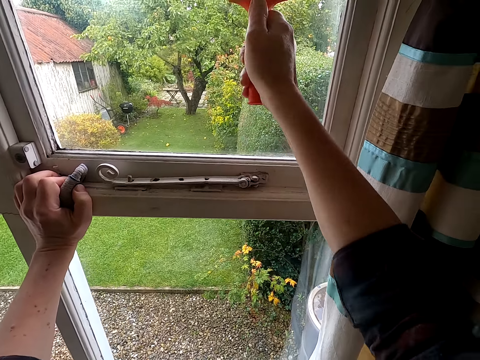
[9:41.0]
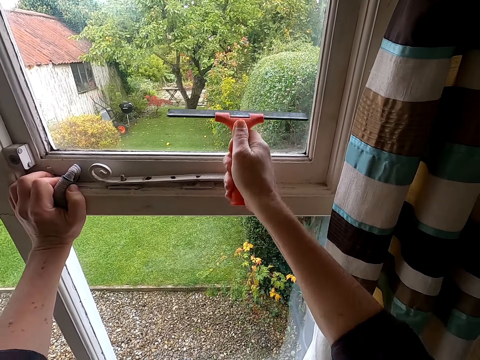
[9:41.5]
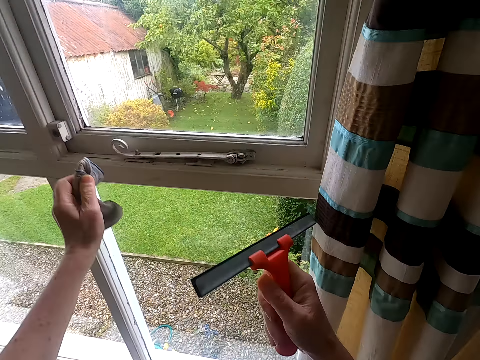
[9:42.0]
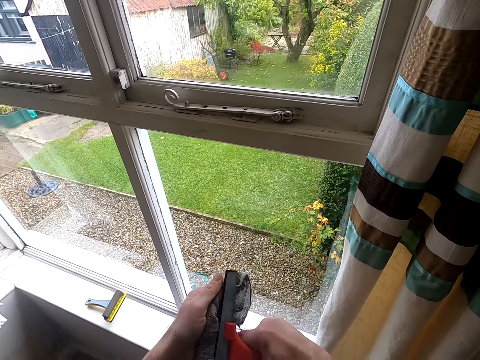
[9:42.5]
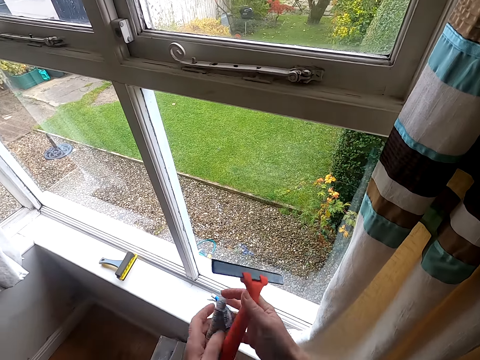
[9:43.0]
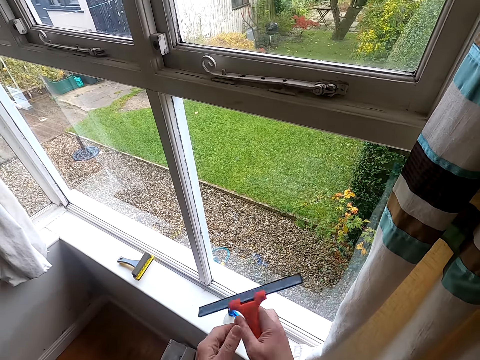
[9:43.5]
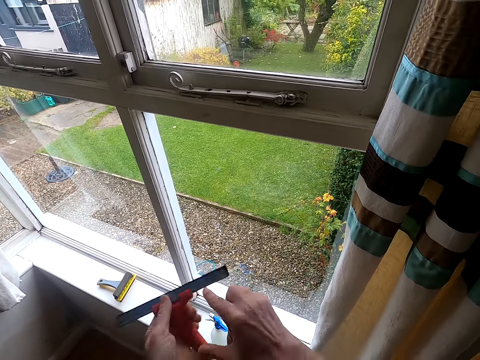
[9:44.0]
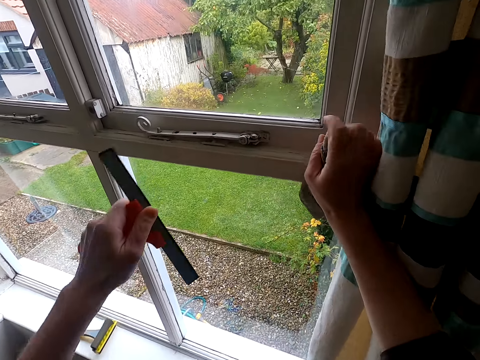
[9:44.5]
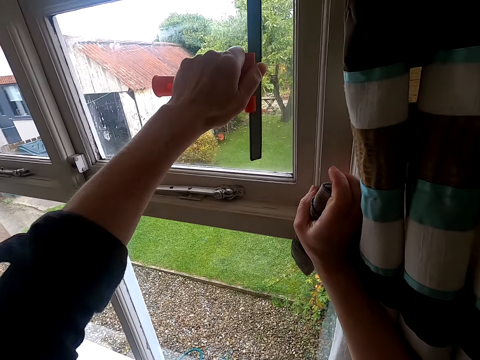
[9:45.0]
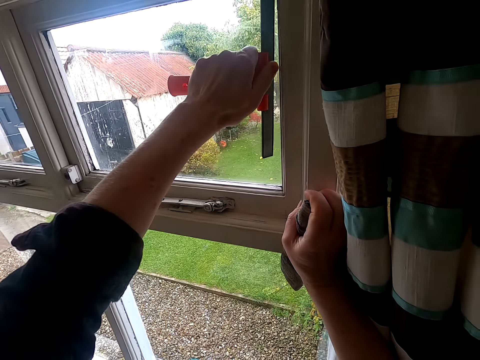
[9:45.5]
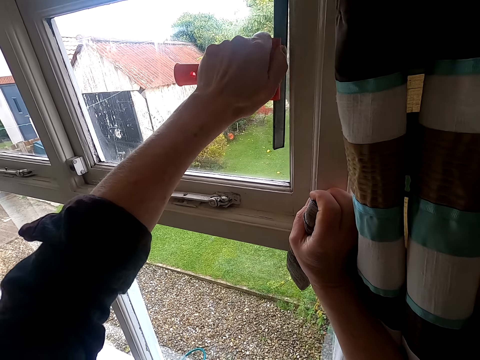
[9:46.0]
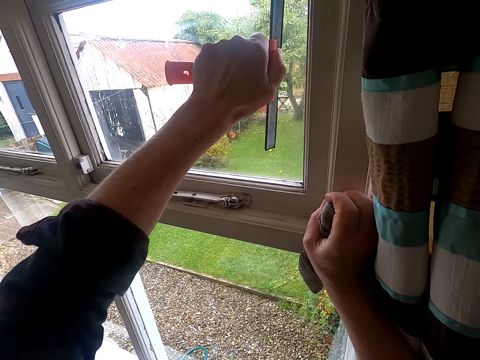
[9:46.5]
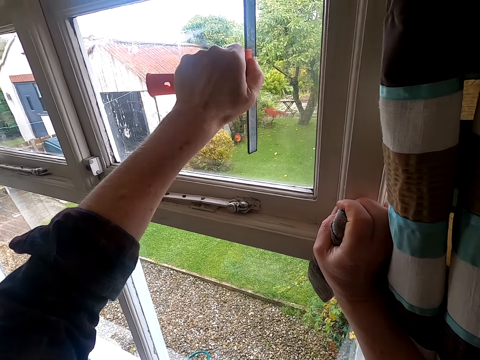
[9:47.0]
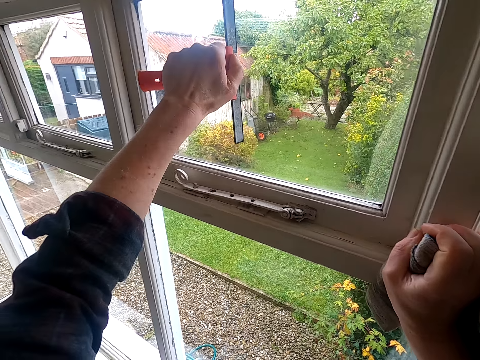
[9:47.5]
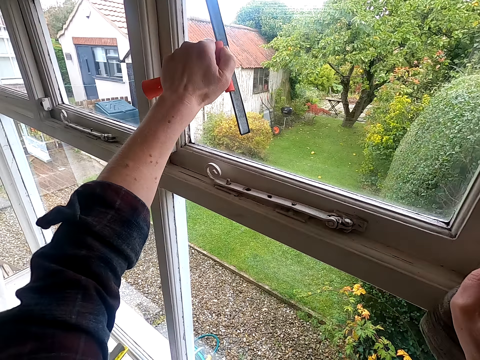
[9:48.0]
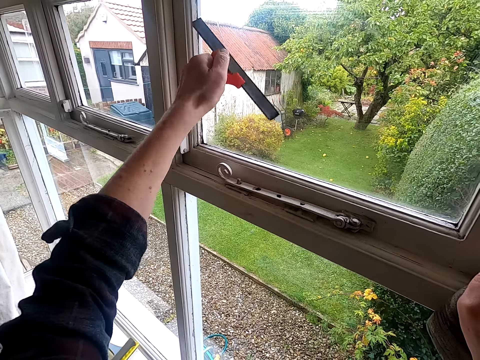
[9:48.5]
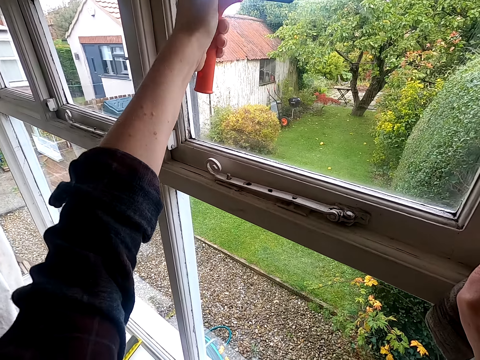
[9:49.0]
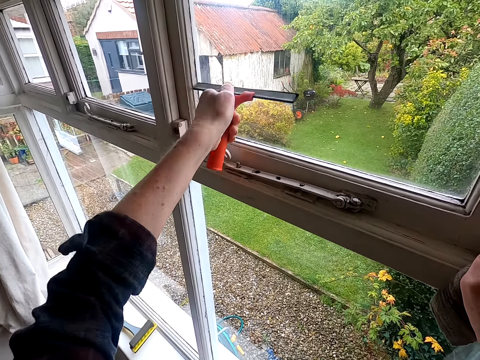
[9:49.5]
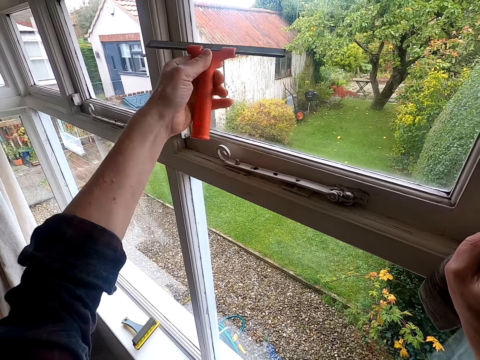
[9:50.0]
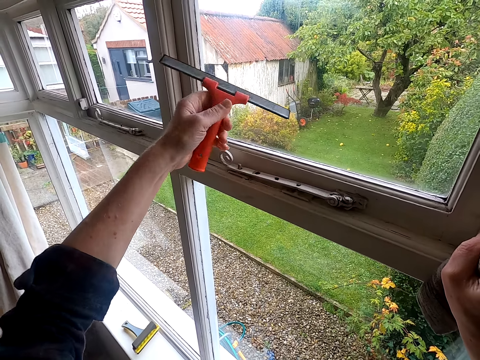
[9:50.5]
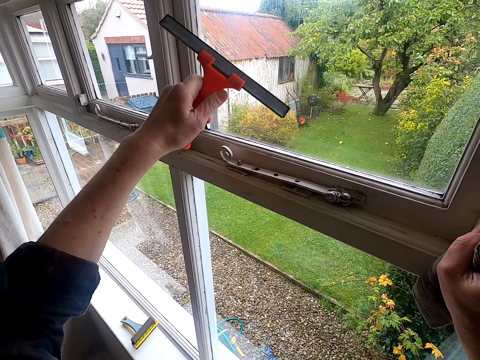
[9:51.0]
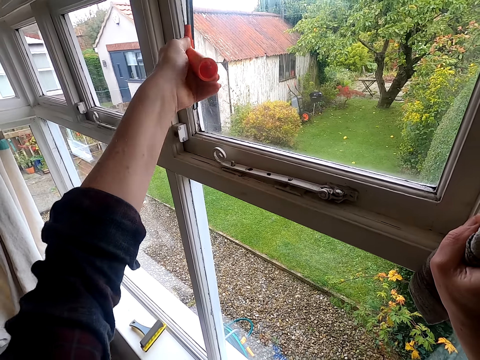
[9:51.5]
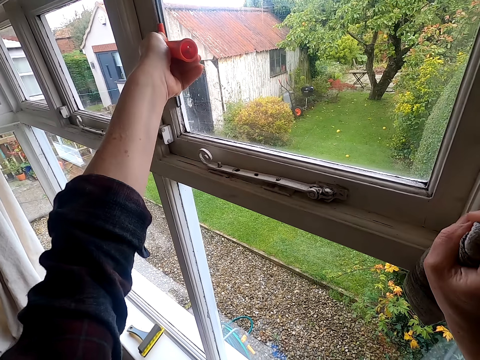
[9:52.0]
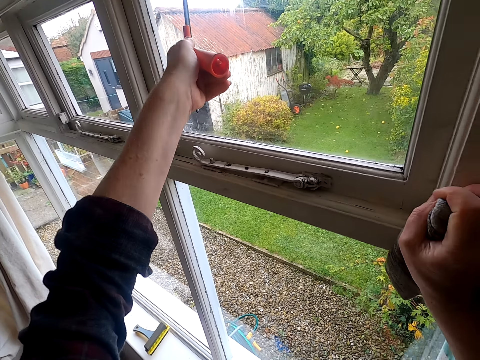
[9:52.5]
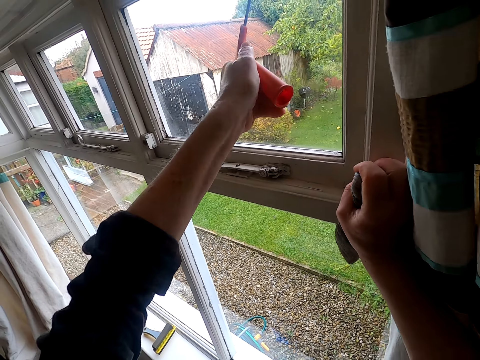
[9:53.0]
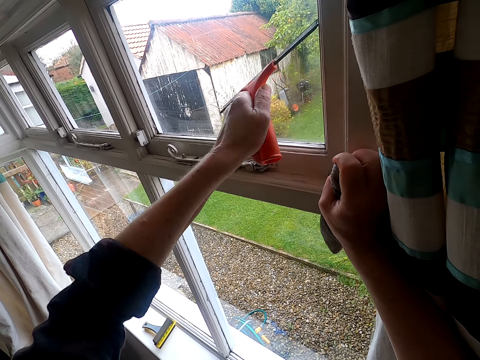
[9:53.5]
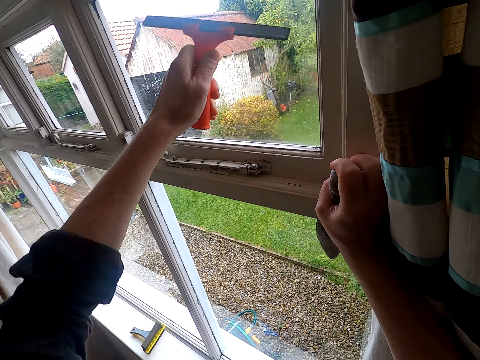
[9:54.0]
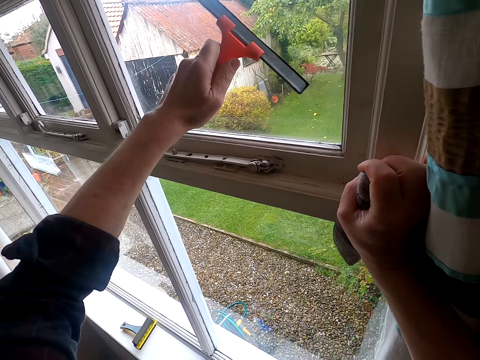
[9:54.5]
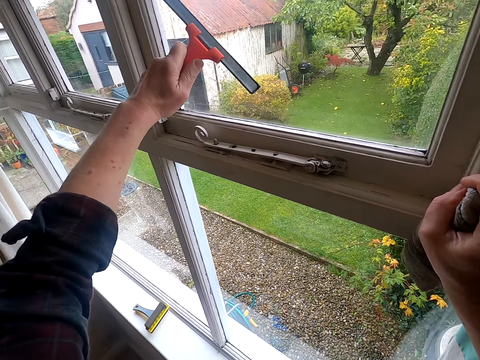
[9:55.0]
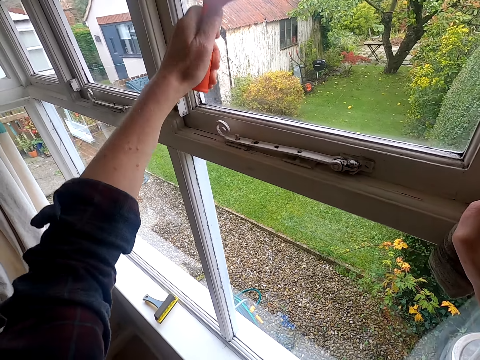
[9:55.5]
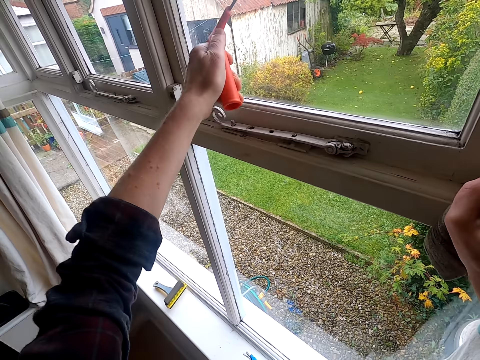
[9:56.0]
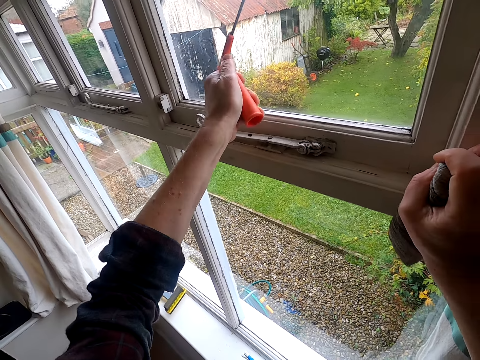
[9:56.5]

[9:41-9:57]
The camera wearer wipes a squeegee with a kitchen towel. He cleans a window glass with the squeegee. He adjusts the squeegee on his hand. He wipes the squeegee with the kitchen towel.

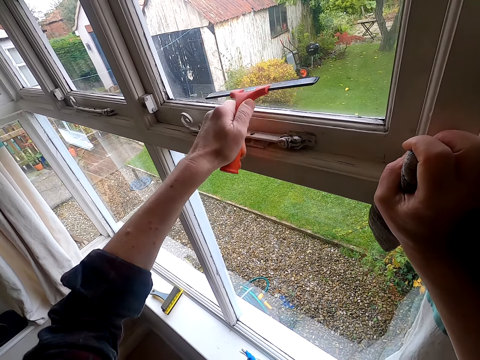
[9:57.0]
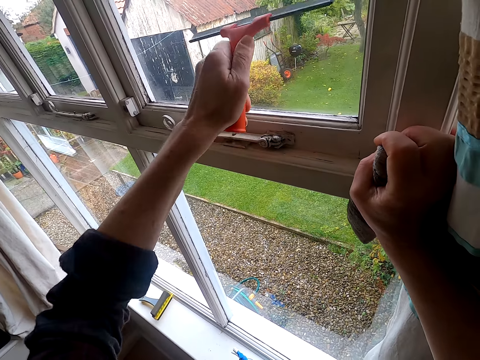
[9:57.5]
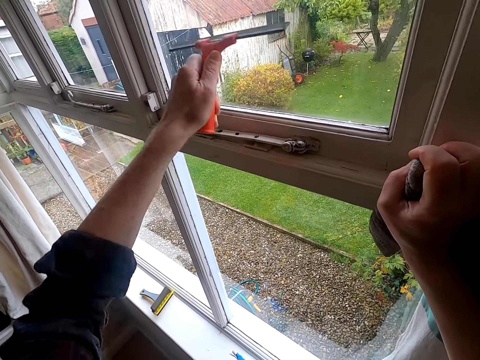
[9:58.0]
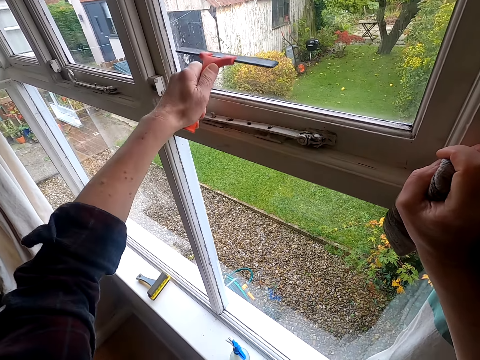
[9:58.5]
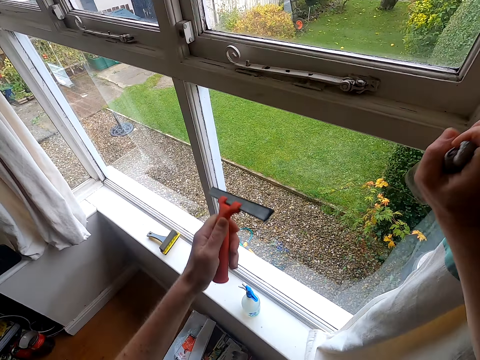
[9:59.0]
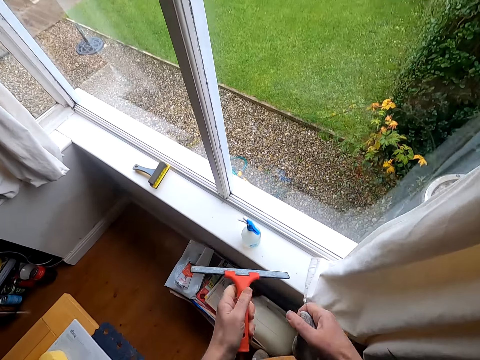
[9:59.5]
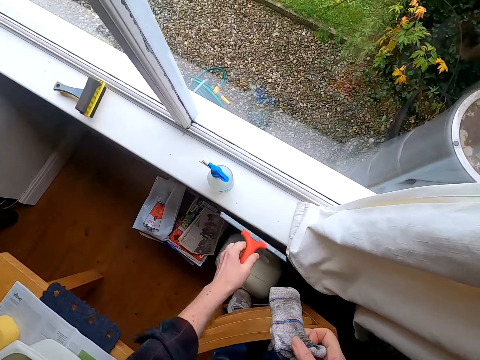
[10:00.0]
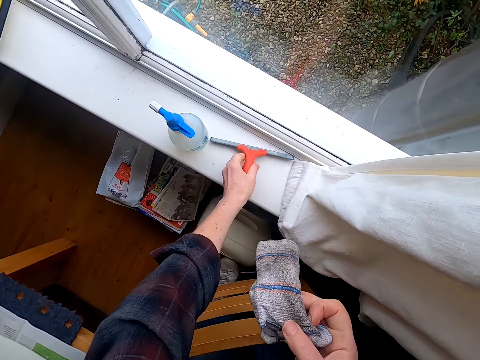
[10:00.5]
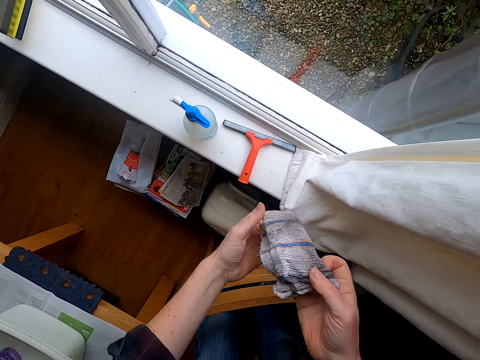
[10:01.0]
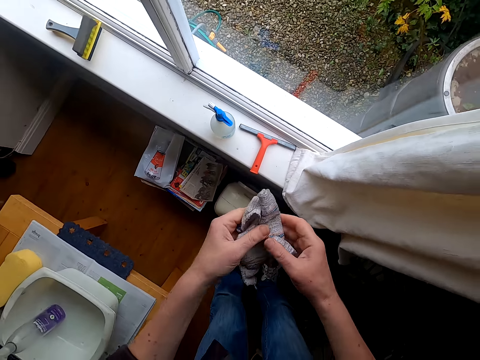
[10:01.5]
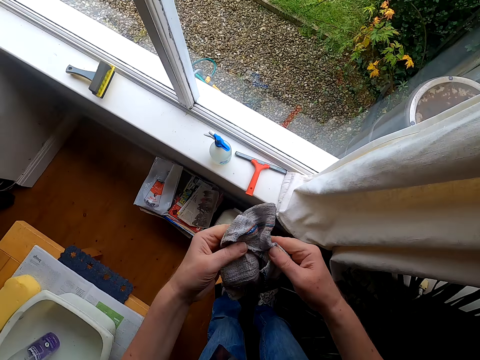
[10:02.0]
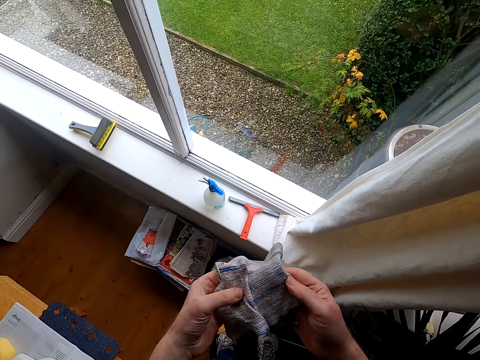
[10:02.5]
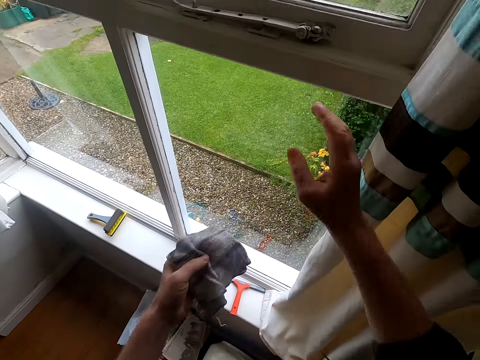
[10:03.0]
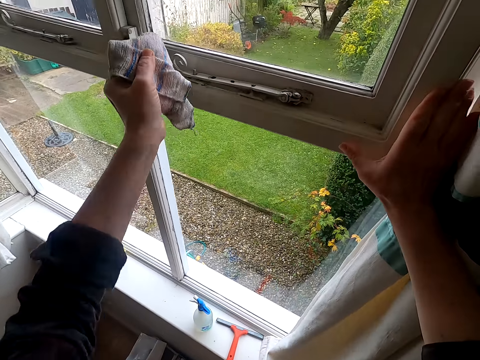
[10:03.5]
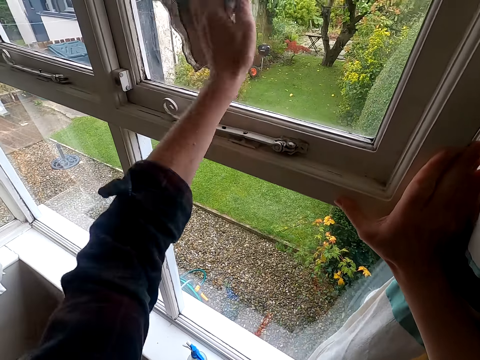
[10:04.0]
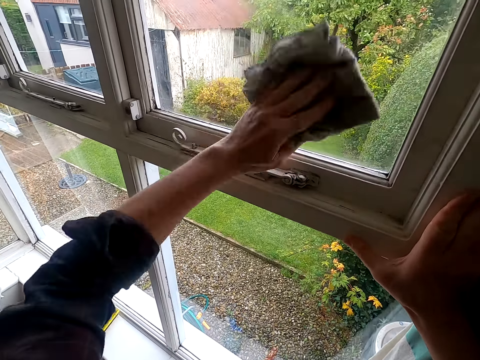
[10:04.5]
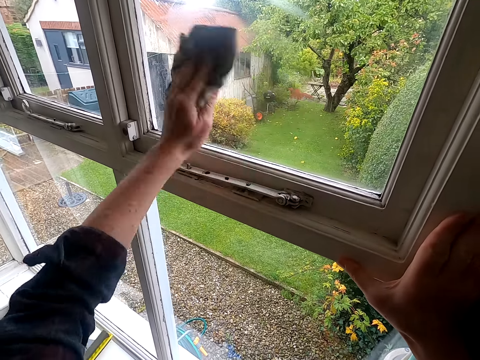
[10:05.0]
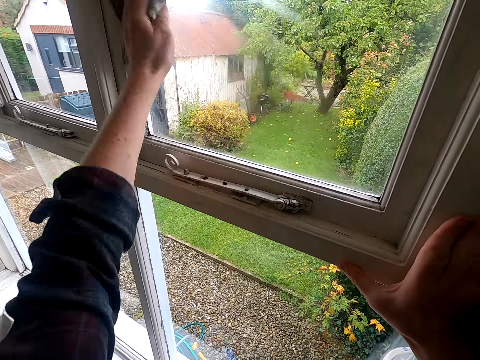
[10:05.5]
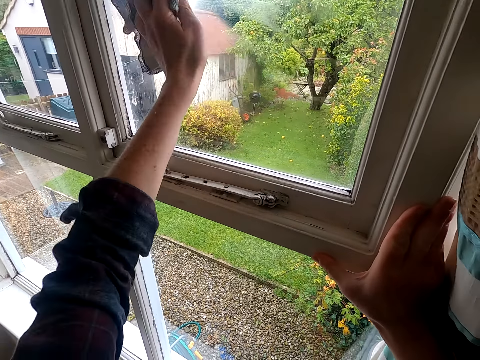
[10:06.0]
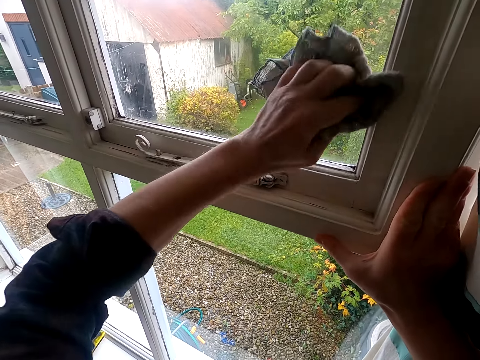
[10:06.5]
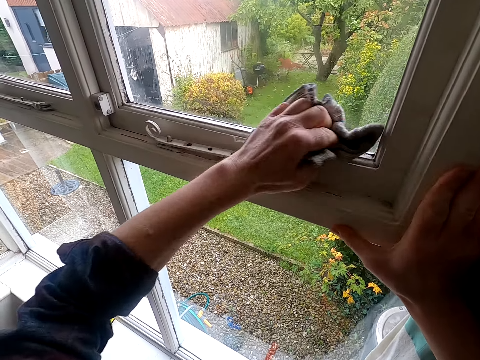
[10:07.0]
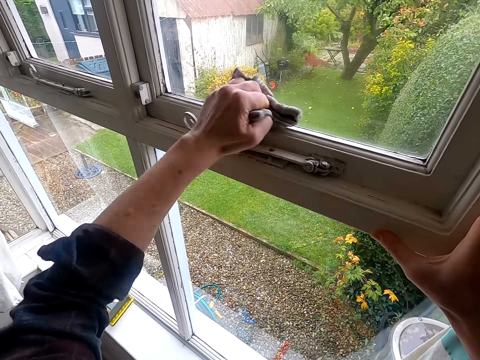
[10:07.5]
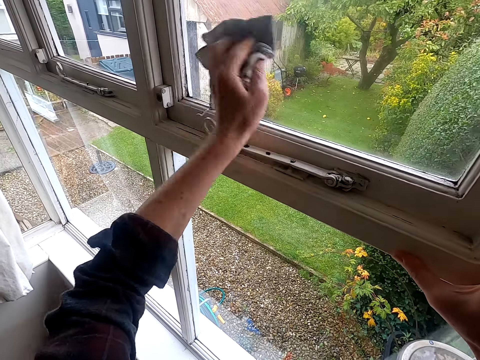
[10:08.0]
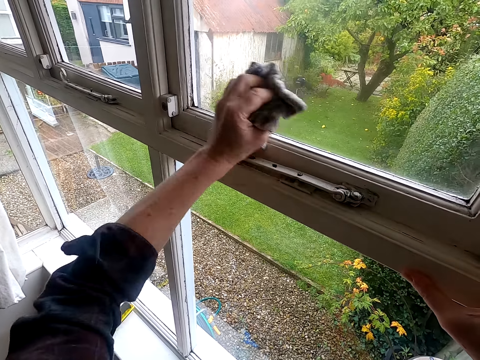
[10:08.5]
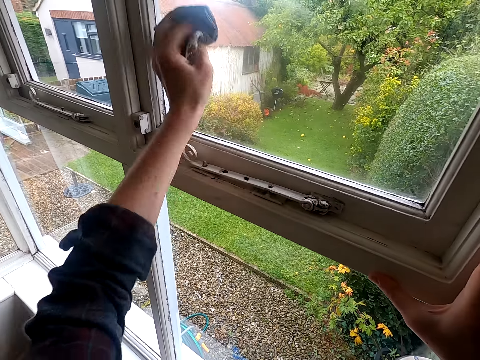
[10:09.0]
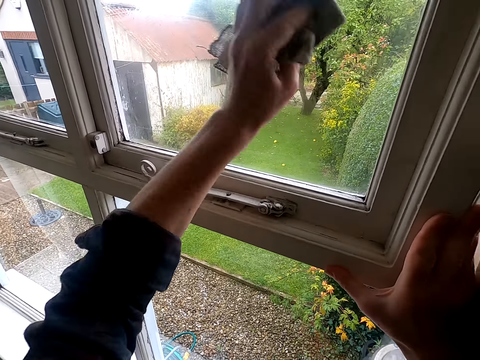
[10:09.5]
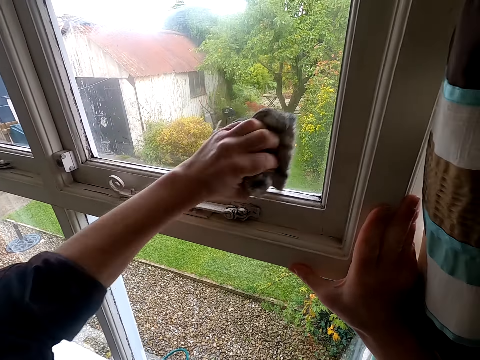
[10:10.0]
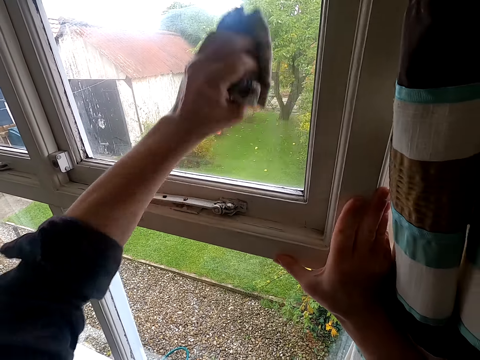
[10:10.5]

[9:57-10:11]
The camera wearer puts down a squeegee on a window. He unfolds a kitchen towel with his hands. He wipes the window glass with the kitchen towel.
